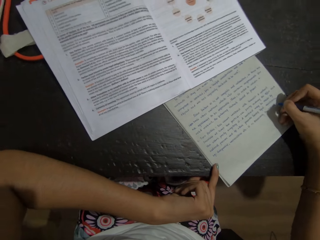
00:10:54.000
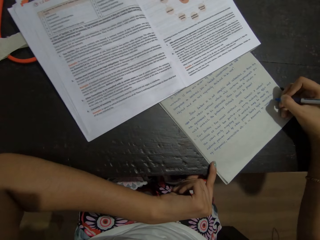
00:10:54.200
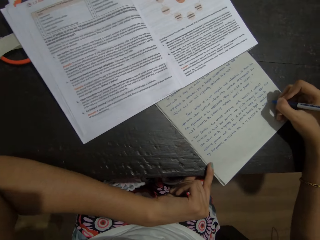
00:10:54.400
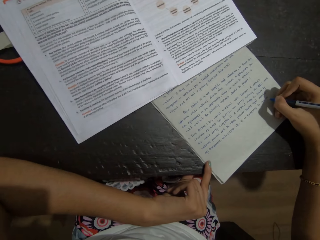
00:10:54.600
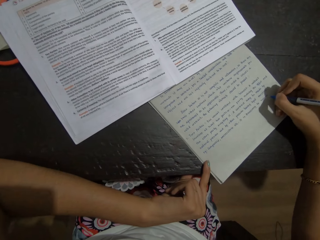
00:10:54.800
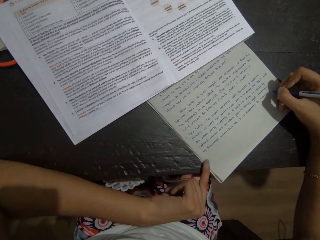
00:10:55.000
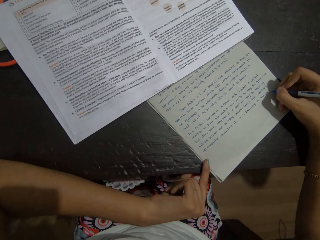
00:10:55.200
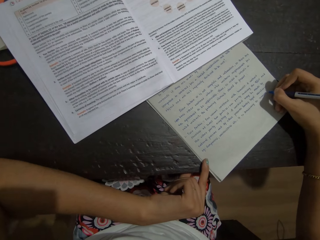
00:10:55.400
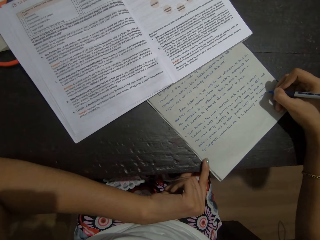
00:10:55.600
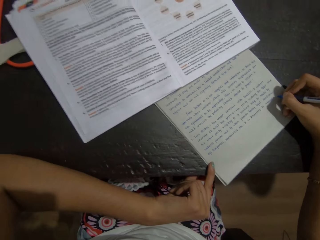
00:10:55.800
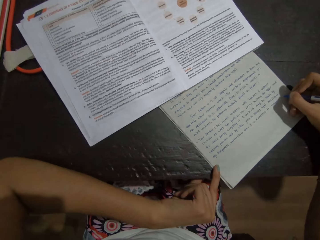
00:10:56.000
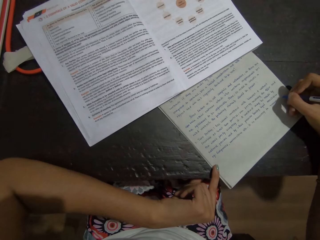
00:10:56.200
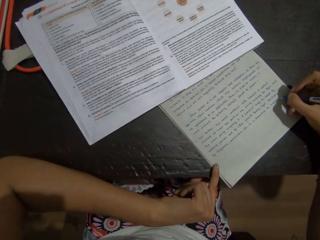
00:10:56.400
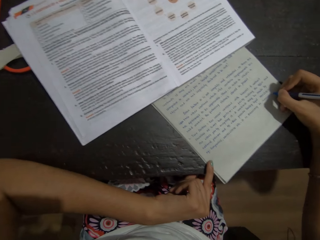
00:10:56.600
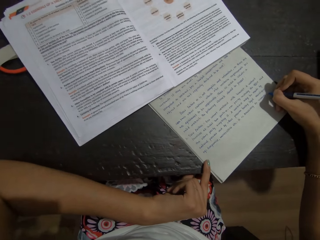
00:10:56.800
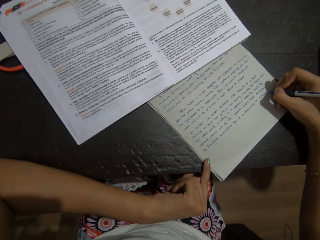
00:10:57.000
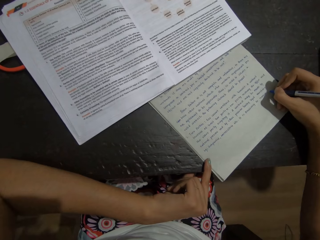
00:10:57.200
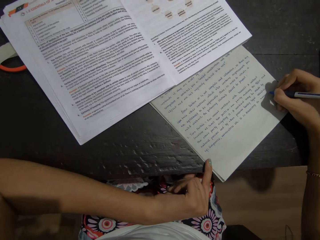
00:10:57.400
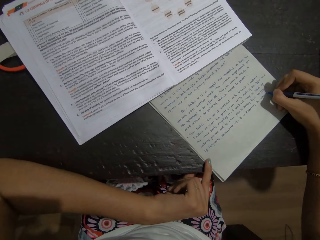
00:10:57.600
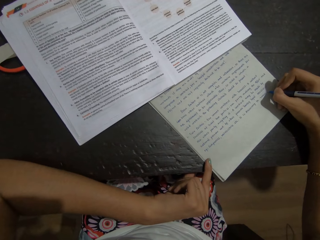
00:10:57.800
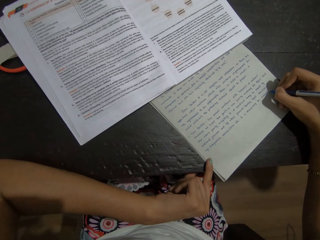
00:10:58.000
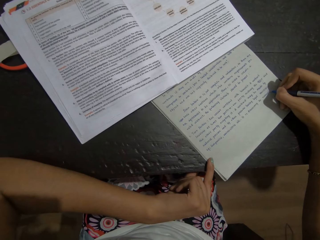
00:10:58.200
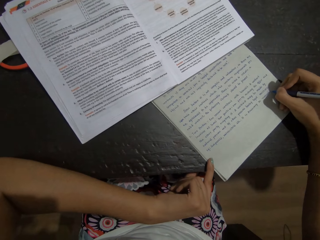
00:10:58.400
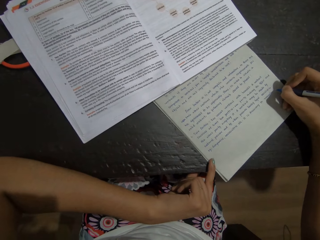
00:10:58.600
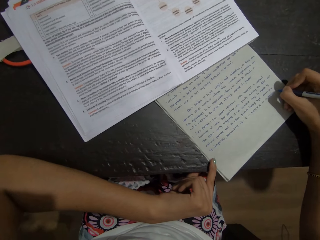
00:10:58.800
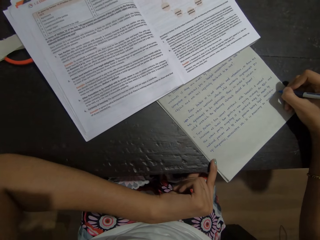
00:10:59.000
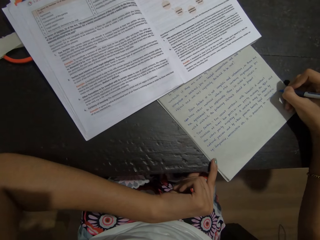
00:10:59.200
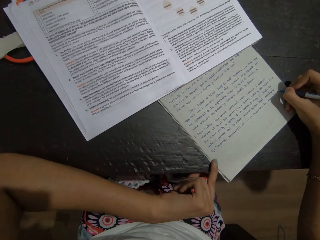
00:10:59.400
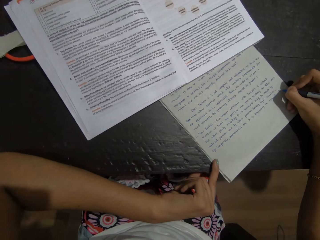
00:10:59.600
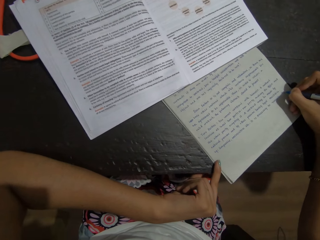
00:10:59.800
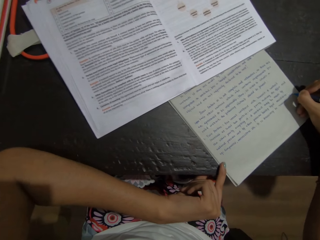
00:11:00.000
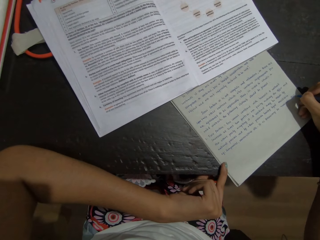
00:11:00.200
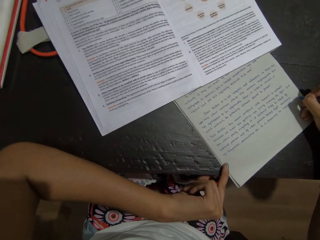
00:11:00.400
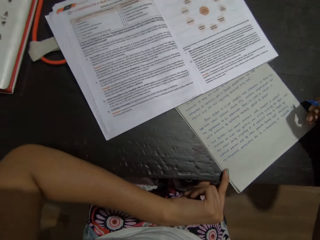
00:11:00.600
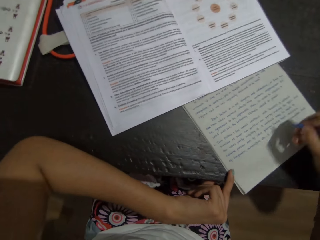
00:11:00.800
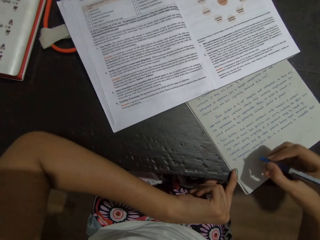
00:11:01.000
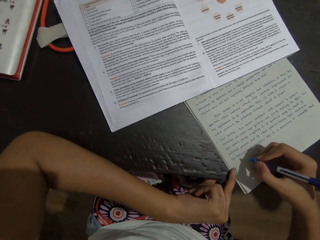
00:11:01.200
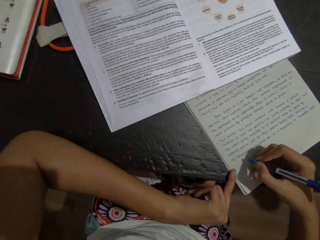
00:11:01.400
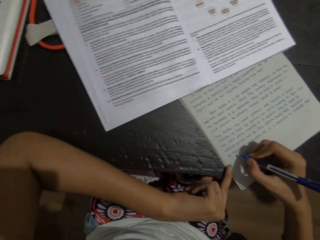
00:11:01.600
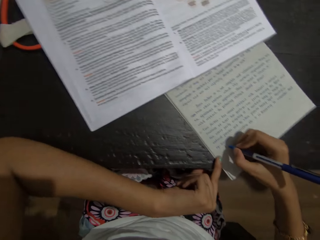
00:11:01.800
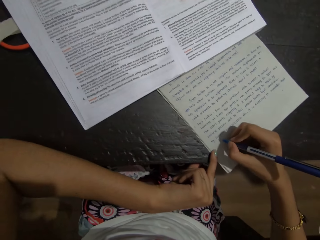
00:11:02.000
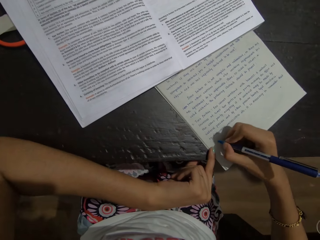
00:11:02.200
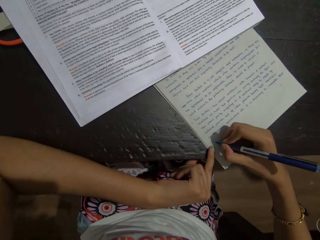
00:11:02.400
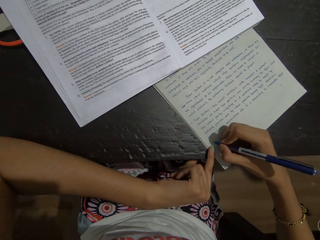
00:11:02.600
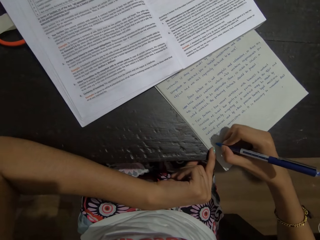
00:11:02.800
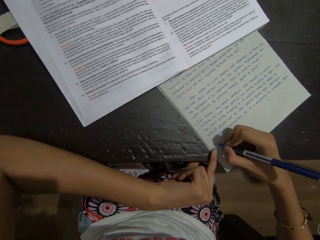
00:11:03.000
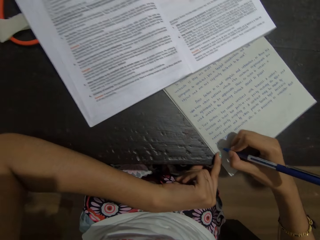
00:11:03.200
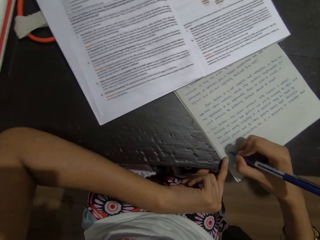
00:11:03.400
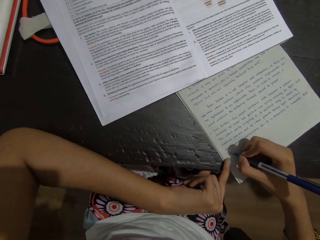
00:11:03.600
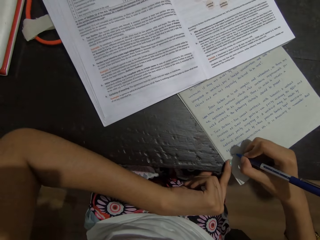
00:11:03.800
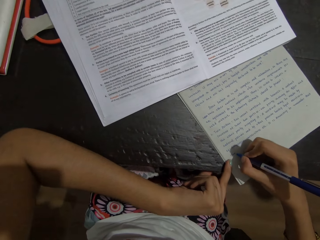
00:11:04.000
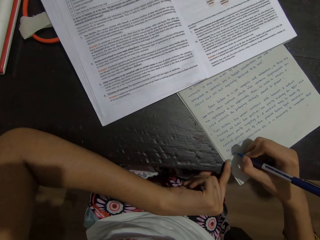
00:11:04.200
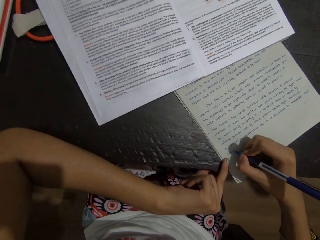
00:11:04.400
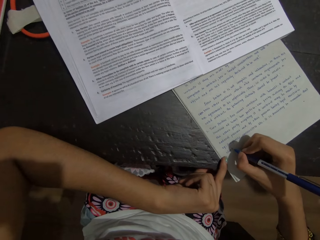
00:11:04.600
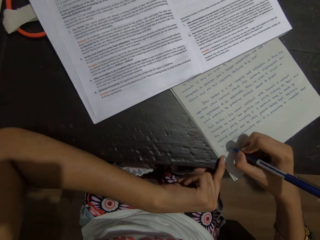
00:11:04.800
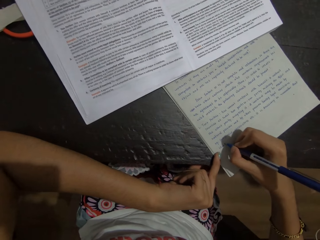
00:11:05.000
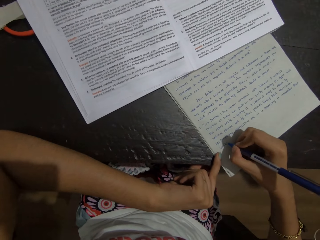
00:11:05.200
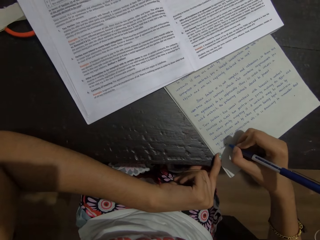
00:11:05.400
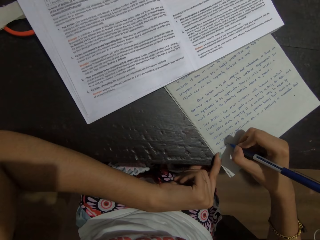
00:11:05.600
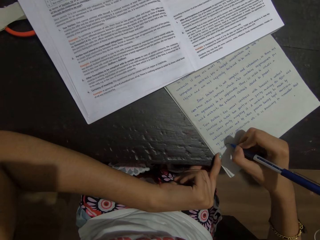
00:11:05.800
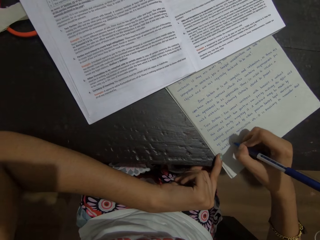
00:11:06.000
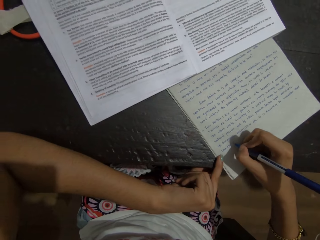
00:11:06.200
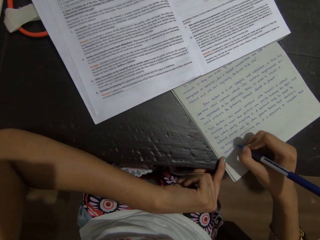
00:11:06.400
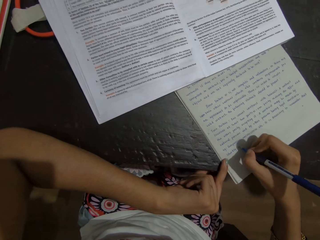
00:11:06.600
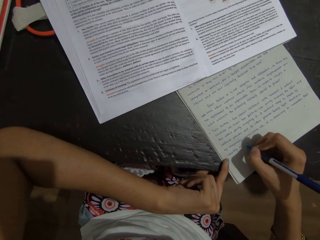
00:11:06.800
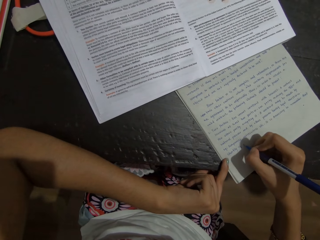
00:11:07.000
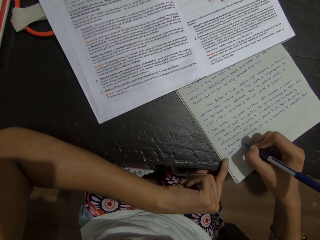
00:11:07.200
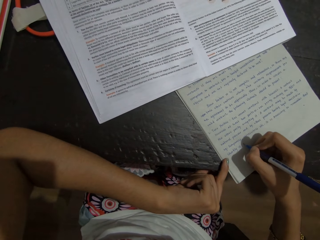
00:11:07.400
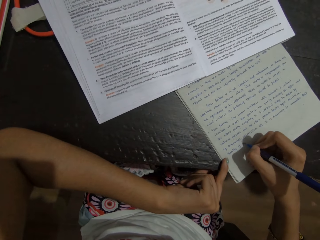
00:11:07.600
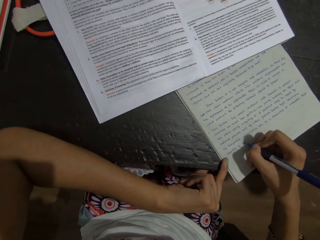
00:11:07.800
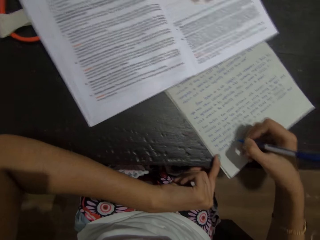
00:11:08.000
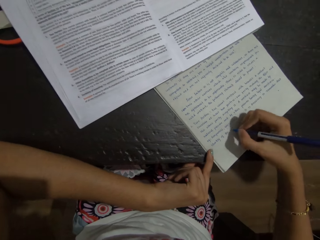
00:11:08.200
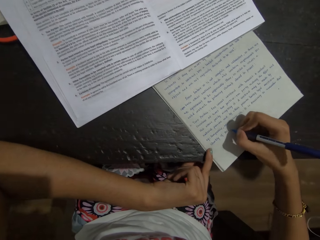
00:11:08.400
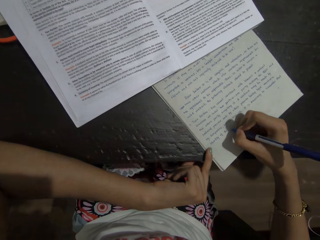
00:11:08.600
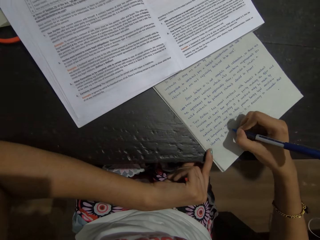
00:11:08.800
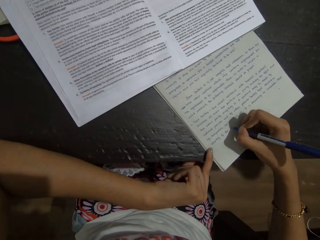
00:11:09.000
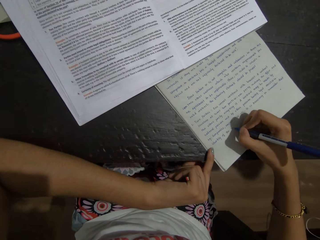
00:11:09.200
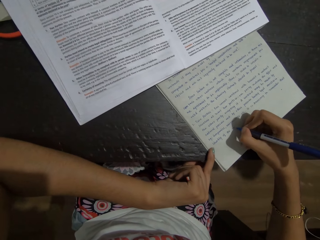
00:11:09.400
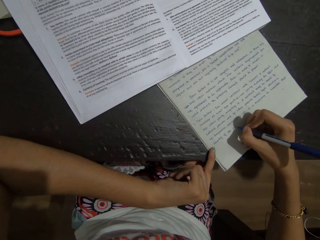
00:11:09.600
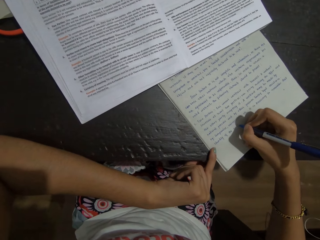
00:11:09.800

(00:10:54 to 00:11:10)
The camera wearer looks at the book. They write on the book using a pen in the right hand.

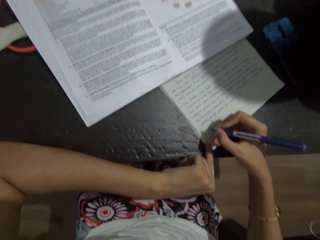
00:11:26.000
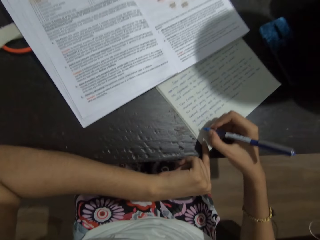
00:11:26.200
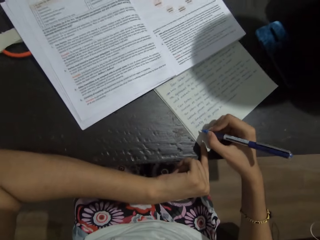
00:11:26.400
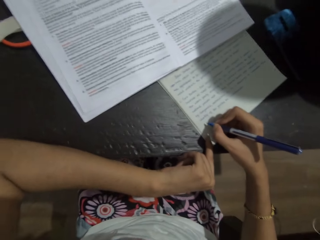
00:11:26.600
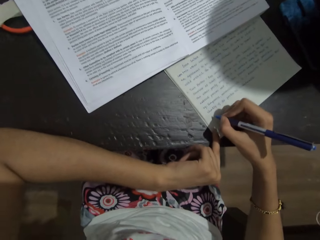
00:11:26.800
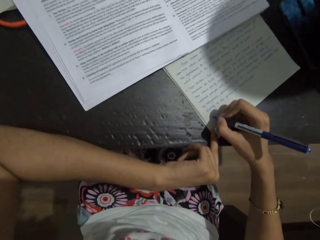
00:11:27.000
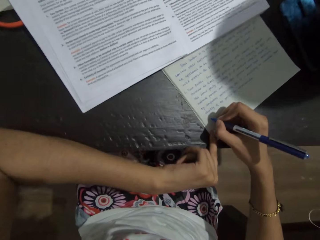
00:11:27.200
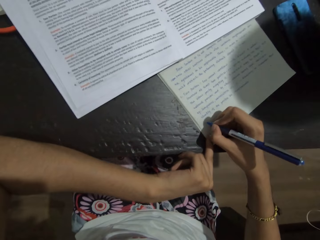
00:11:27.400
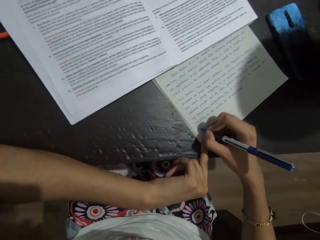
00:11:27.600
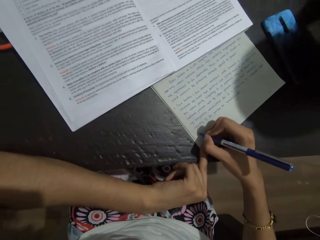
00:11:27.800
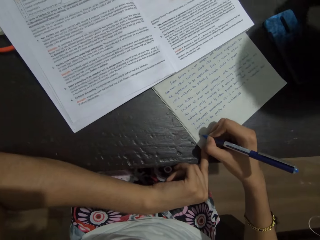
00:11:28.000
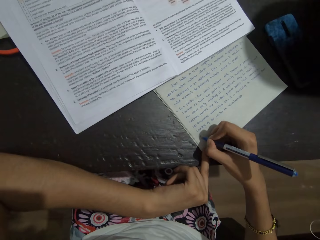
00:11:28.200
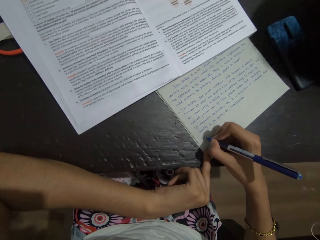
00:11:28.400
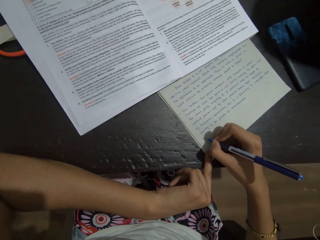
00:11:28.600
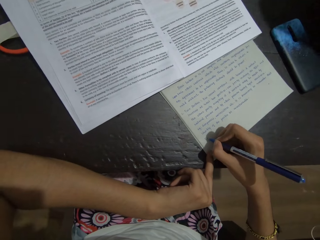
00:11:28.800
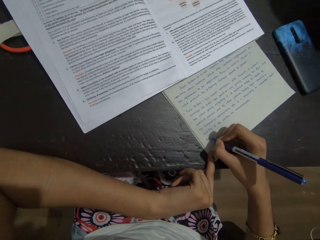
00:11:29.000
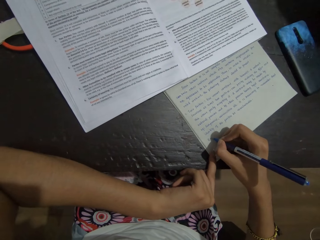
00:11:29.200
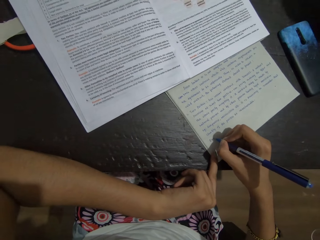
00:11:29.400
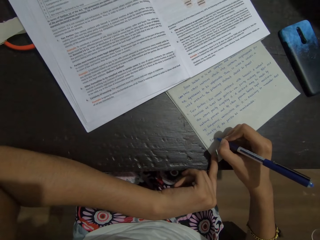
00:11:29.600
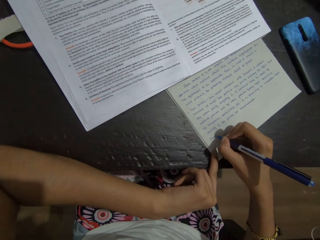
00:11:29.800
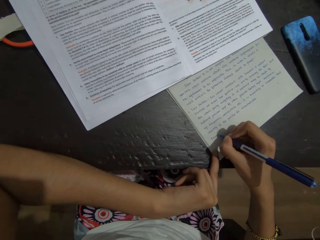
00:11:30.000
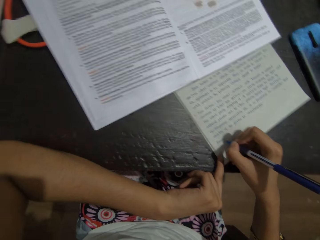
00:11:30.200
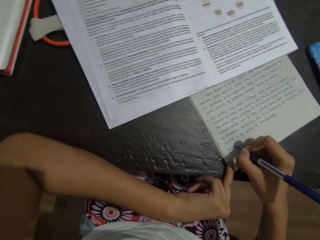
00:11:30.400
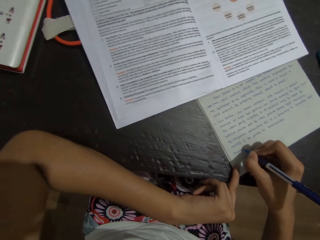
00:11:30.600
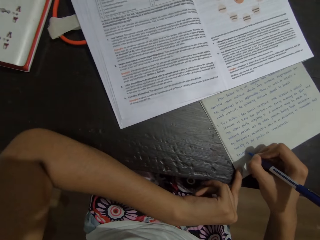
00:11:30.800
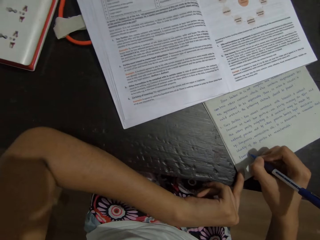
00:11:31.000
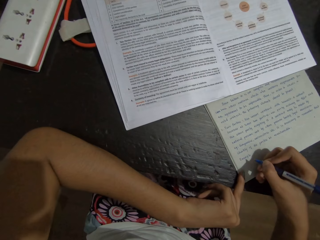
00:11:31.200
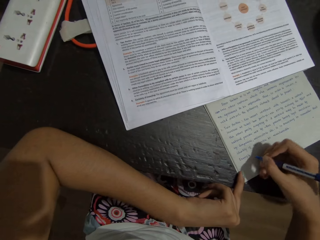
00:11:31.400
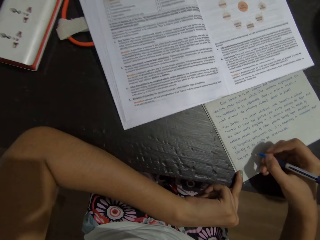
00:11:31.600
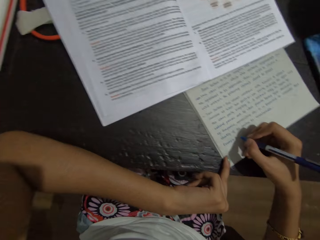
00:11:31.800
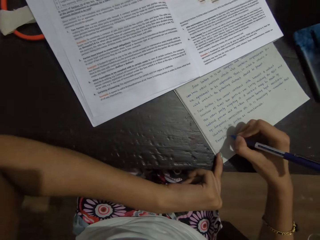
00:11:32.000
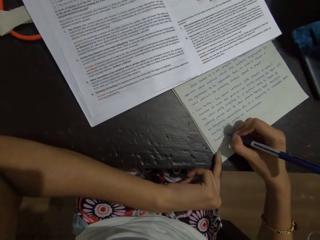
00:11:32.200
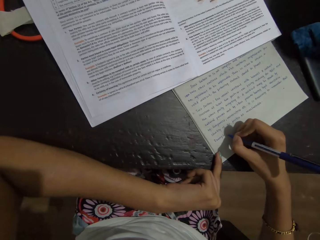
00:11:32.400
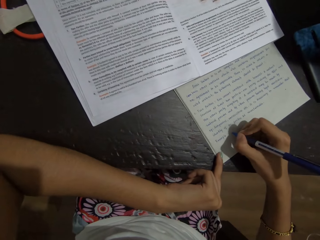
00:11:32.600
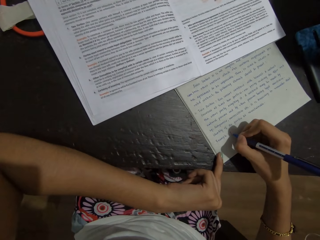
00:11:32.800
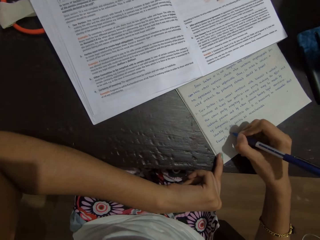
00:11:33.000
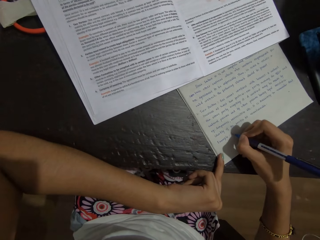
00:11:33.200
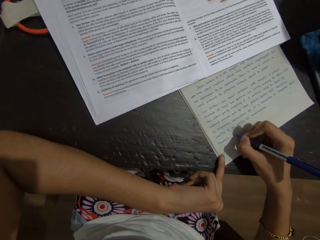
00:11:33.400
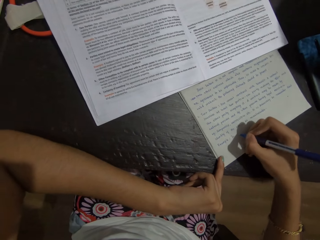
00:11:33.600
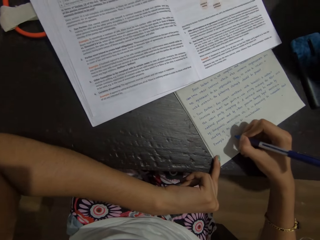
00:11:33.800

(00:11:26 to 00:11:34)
The camera wearer looks at the book. They write on the book.
